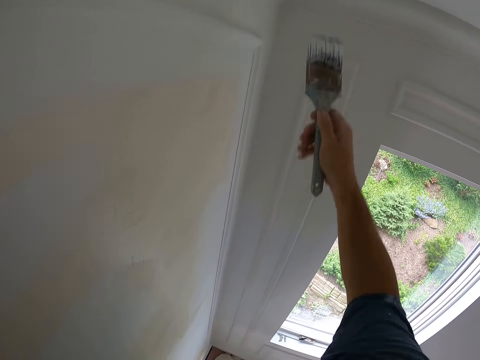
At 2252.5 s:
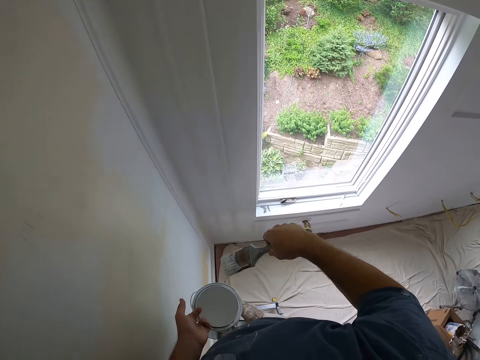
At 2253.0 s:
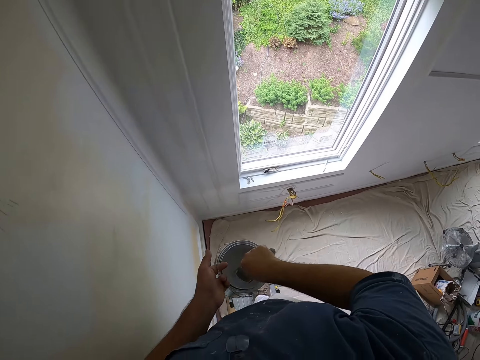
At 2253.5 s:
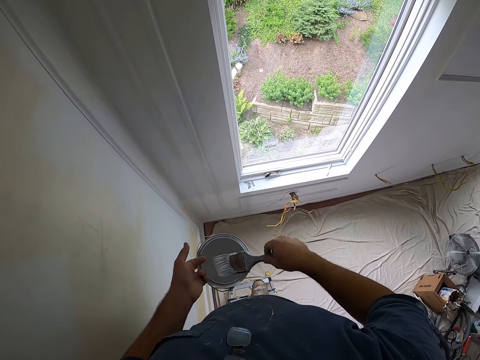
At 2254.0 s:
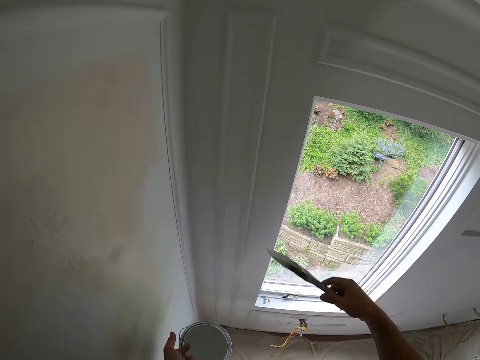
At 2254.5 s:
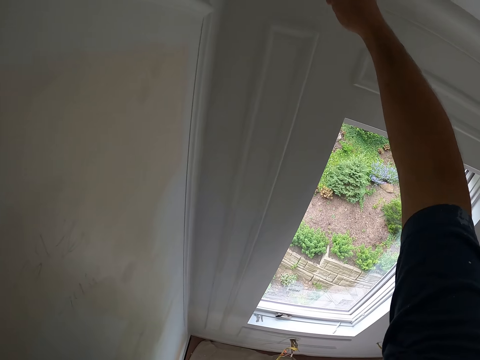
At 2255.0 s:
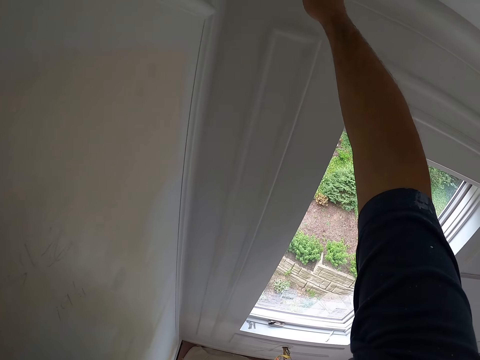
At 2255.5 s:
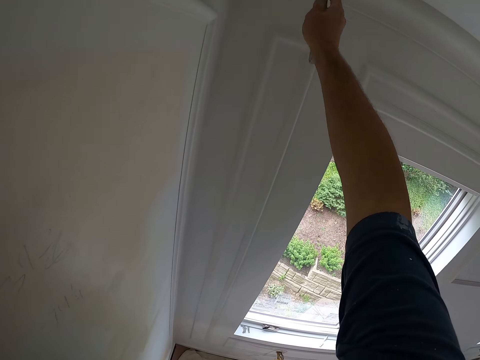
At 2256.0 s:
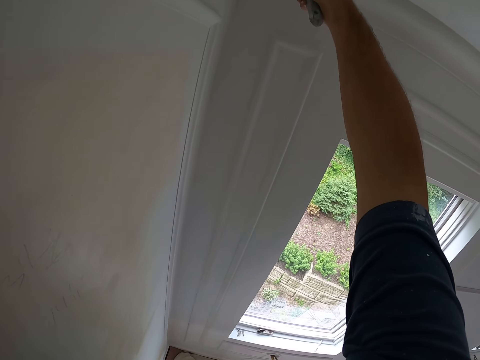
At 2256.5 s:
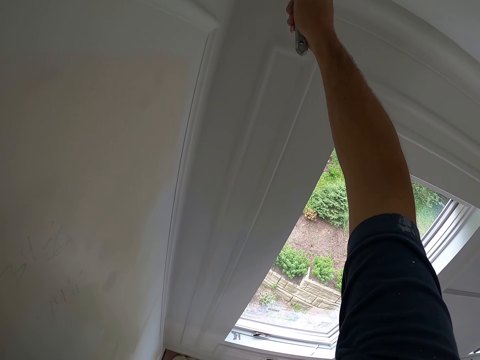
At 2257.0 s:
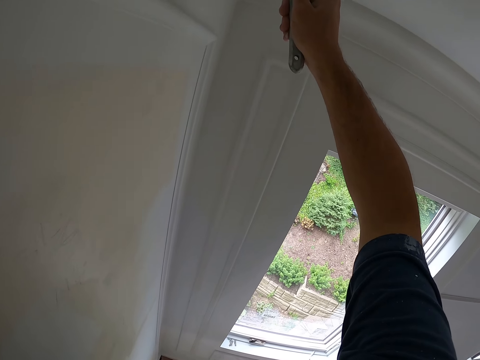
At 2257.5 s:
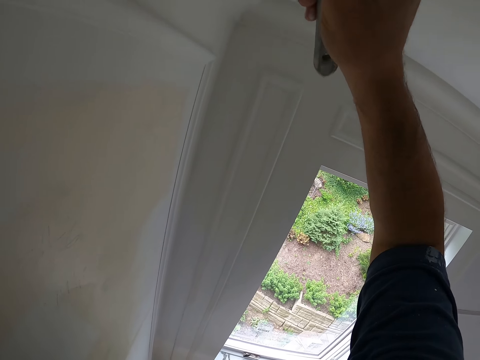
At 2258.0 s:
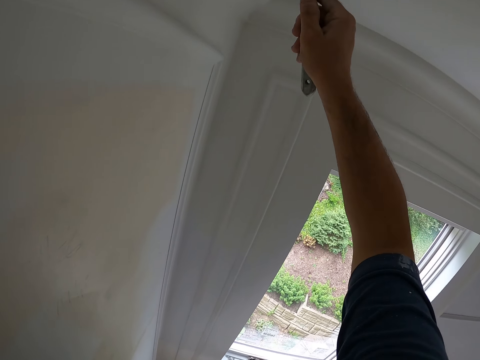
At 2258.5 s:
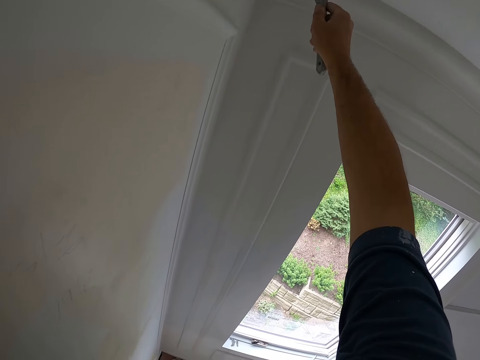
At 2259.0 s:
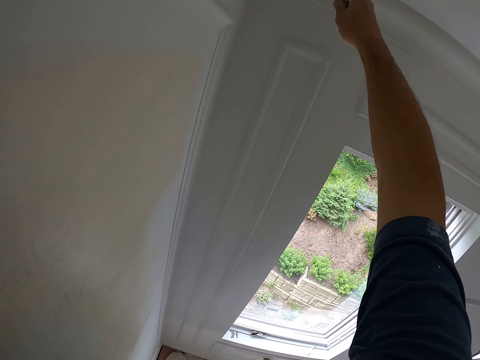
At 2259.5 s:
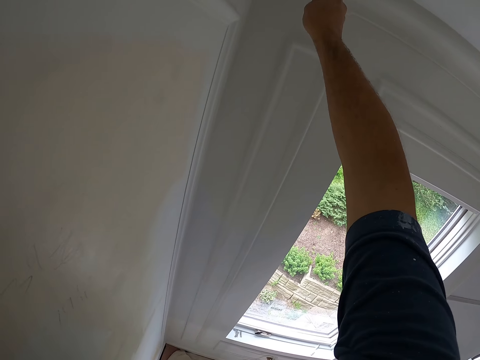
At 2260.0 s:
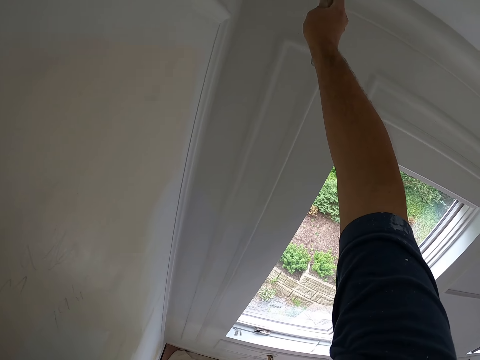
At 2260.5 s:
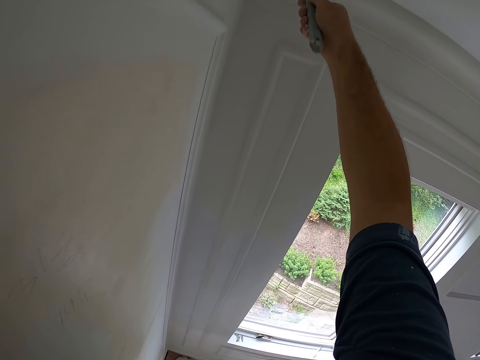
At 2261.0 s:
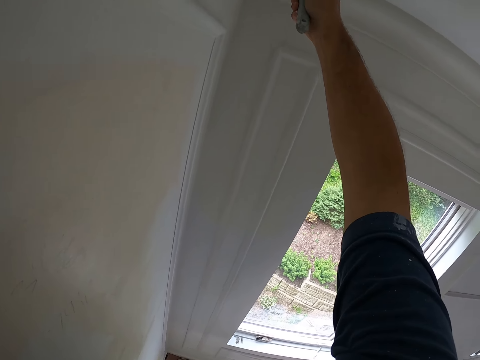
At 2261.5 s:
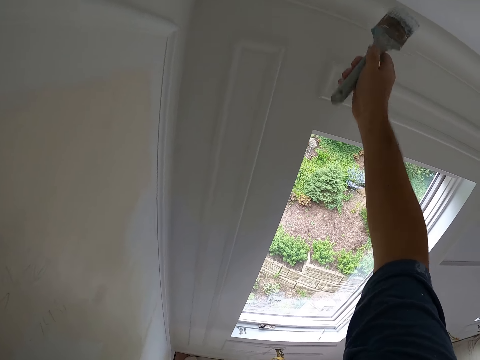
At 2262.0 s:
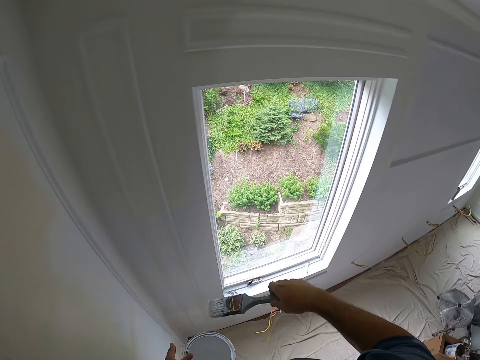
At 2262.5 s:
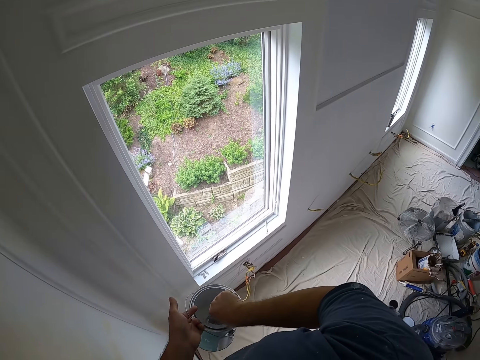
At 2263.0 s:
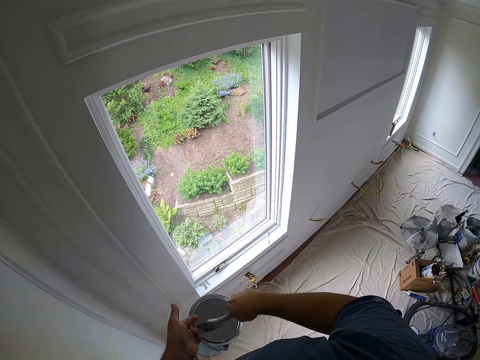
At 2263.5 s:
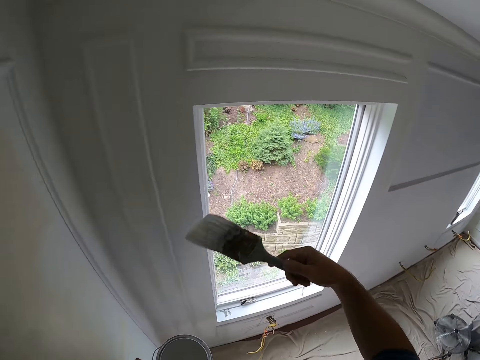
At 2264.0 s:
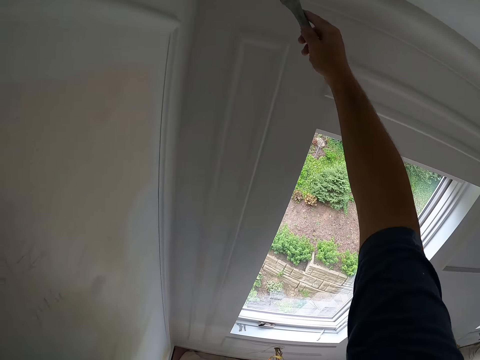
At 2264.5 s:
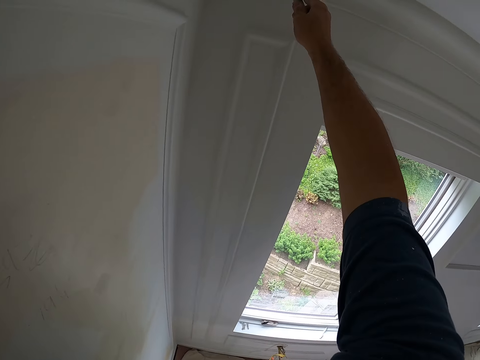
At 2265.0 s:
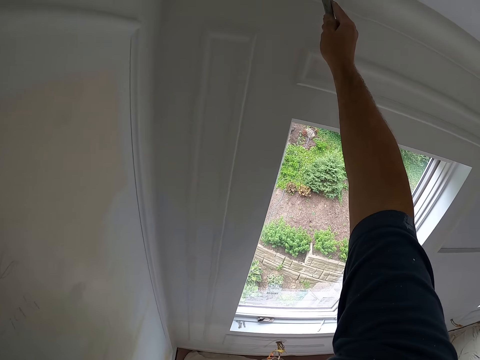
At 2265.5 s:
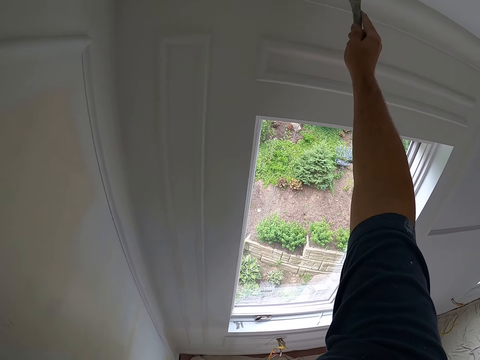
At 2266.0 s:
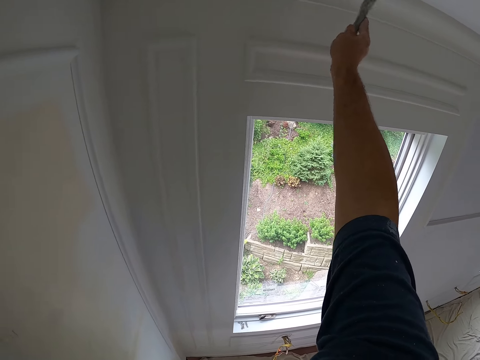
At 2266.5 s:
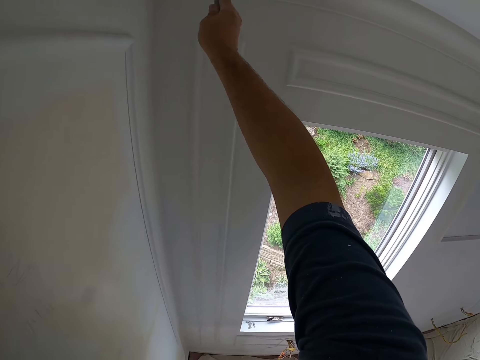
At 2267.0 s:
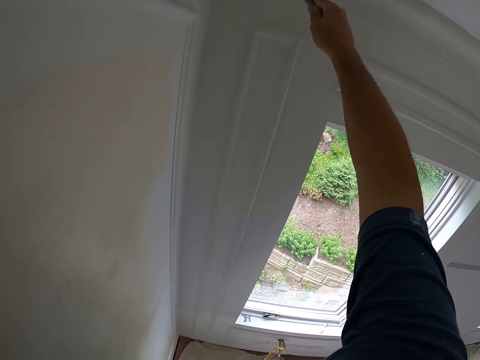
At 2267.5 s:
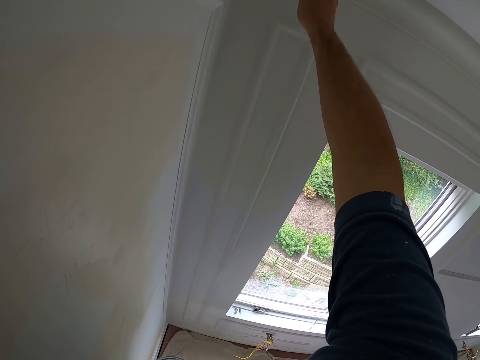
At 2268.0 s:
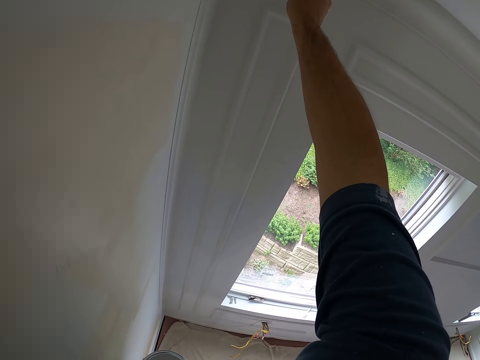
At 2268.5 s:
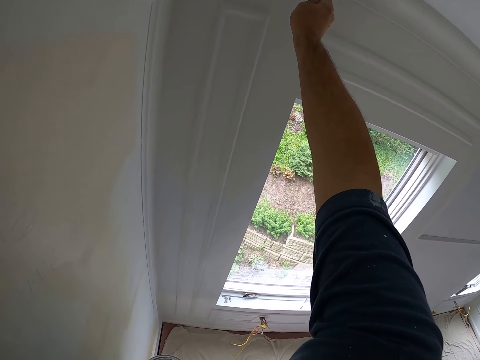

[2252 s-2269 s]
The camera wearer drops a little paint brush in the paint. They scoop out paint with the paint brush from the paint can. They dip the little paint brush in the paint and lift the little paint brush. They paint the ceiling with the paint brush. They drop the little paint brush in the paint, dip the little paint brush in the paint, and scoop out paint with the paint brush from the paint can. They lift the little paint brush. They paint the ceiling with the paint brush.

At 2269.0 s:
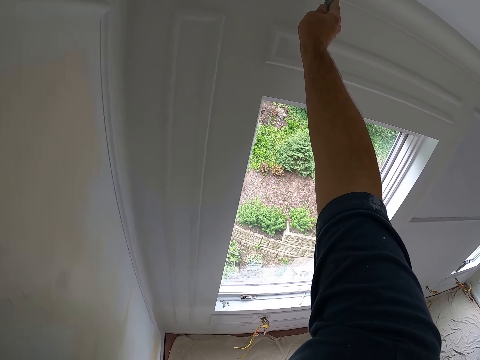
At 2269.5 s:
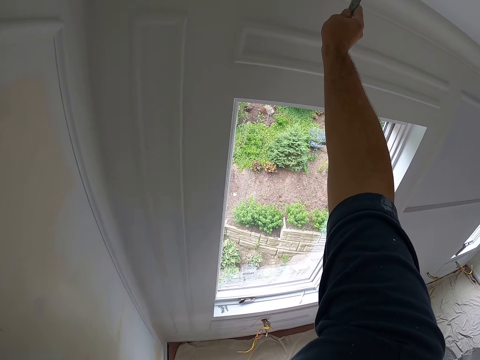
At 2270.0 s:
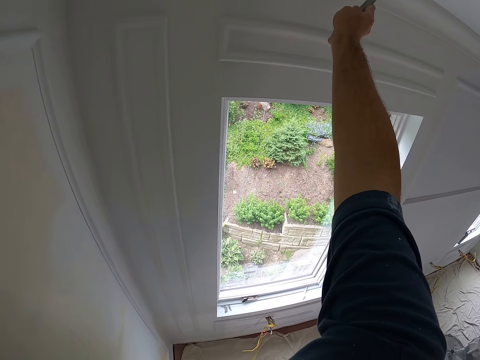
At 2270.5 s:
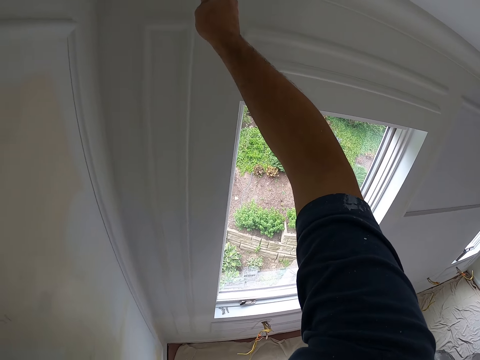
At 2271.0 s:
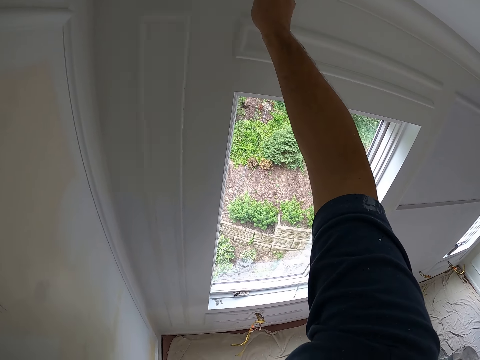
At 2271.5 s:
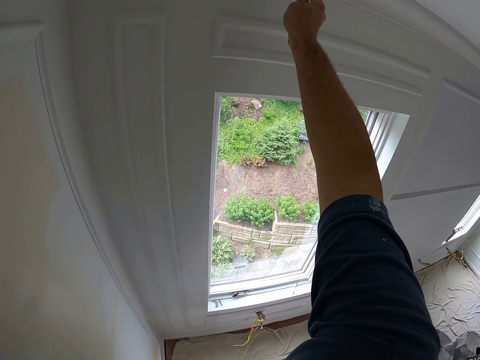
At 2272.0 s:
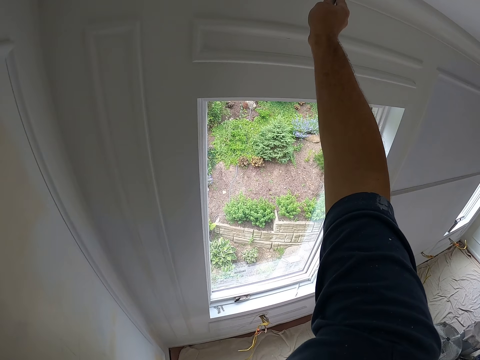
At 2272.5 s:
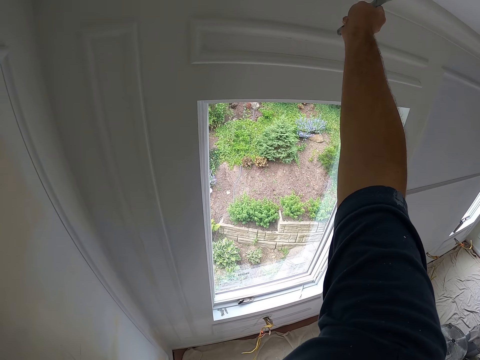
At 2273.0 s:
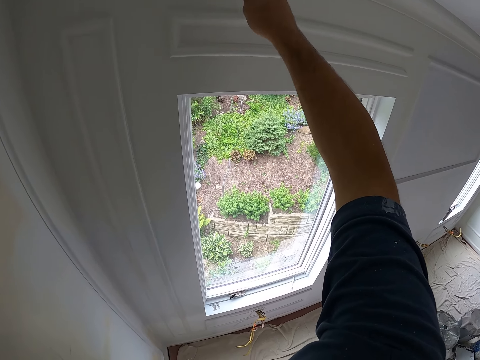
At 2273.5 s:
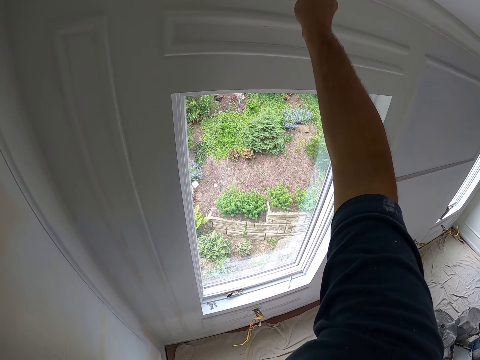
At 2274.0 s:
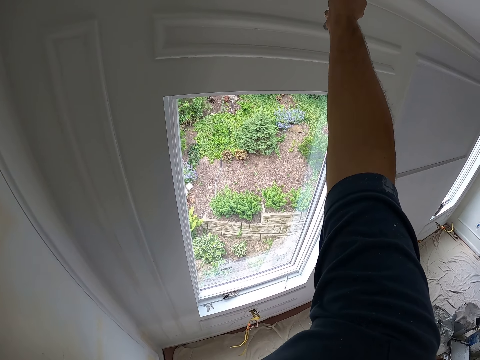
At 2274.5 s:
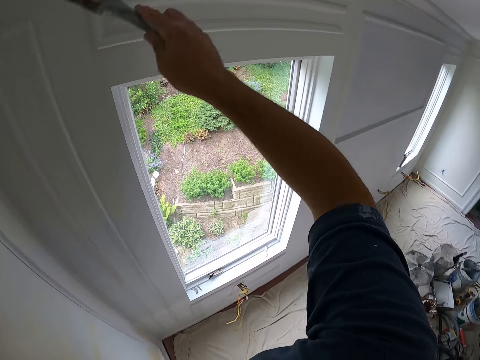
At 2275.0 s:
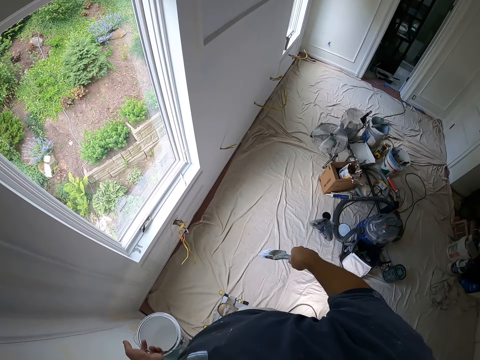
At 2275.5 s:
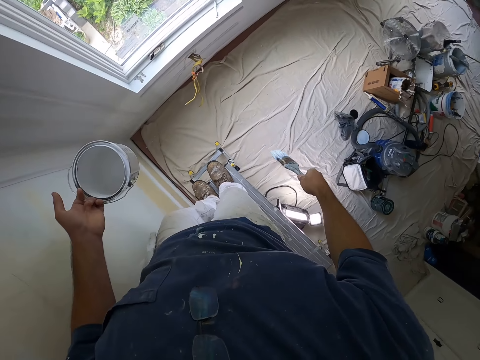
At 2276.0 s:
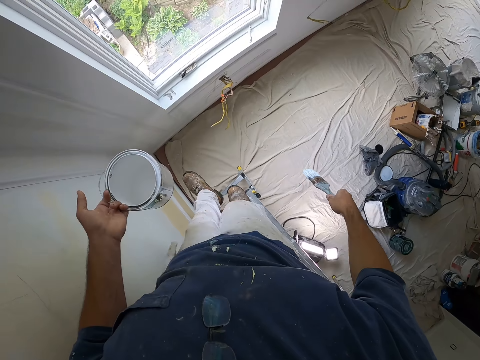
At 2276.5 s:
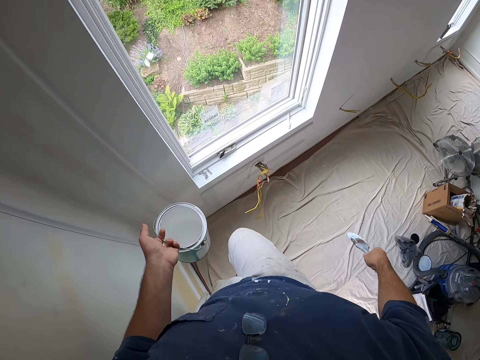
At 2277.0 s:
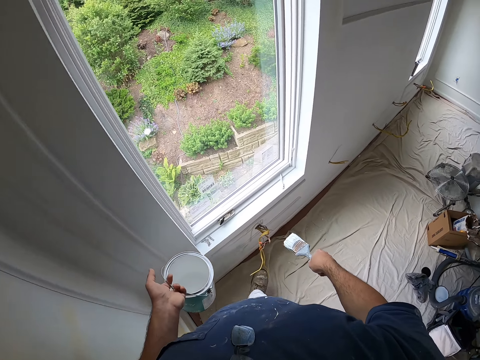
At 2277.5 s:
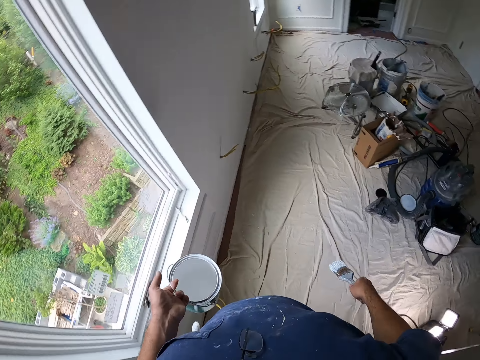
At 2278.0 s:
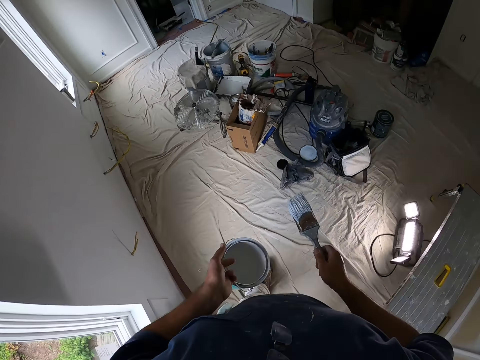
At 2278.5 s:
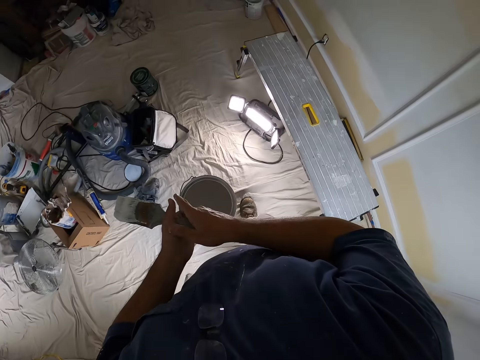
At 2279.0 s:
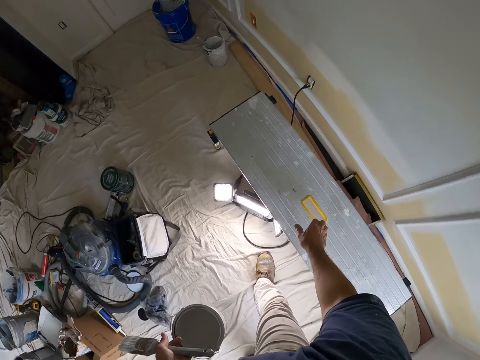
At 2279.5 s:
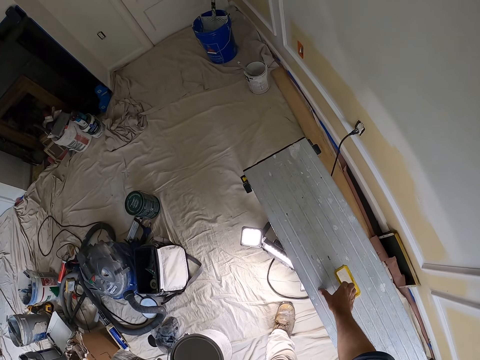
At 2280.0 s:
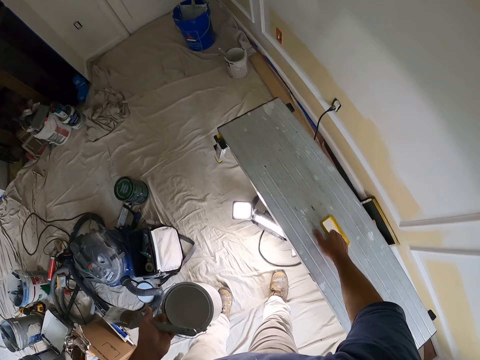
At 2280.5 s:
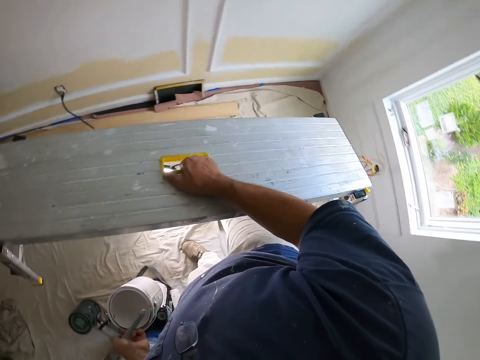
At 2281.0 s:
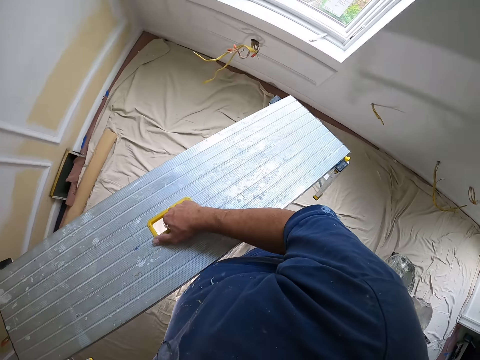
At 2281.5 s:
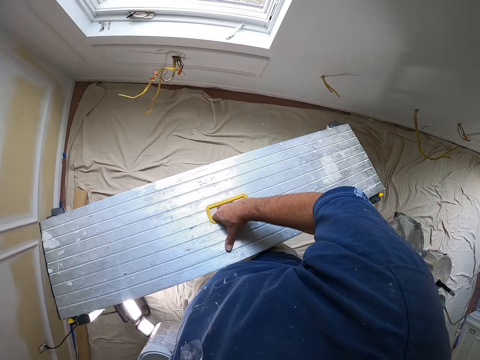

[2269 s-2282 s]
The camera wearer drops a little paint brush in the paint. He climbs down from a bench. He walks in the room. He passes the paint brush to his left hand. He holds the little paint brush in the left hand. He moves the bench with his right hand. He lifts an aluminum platform ladder in his right hand.
